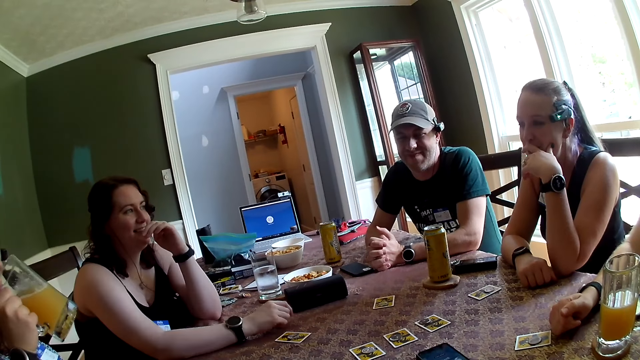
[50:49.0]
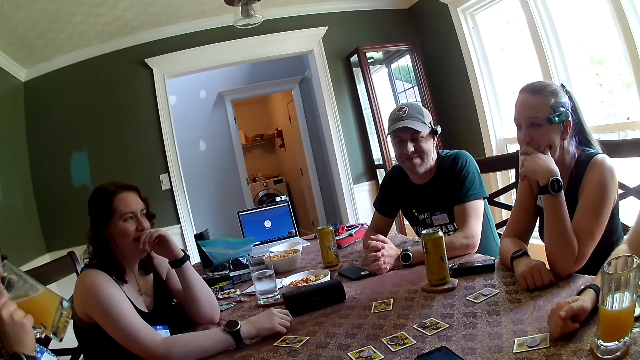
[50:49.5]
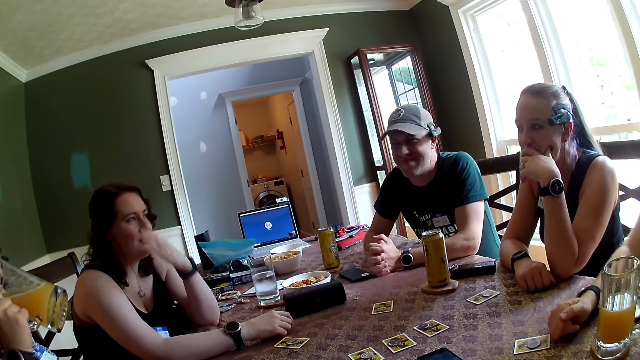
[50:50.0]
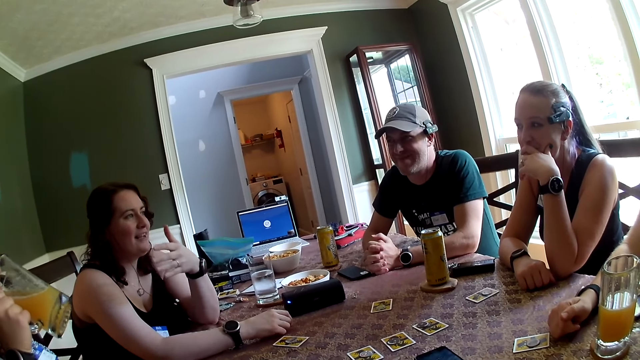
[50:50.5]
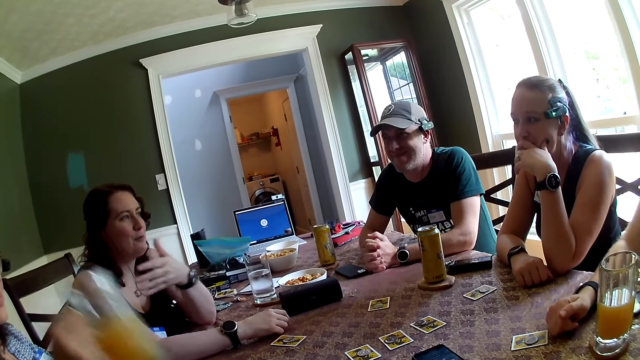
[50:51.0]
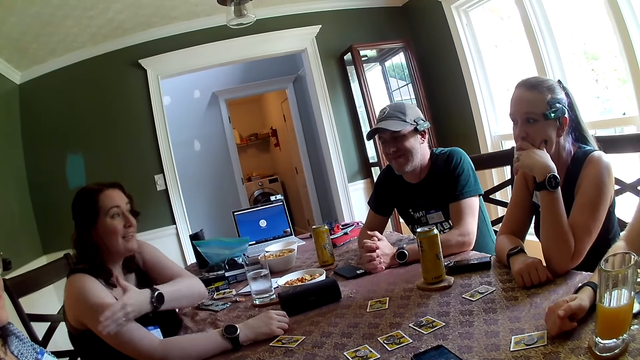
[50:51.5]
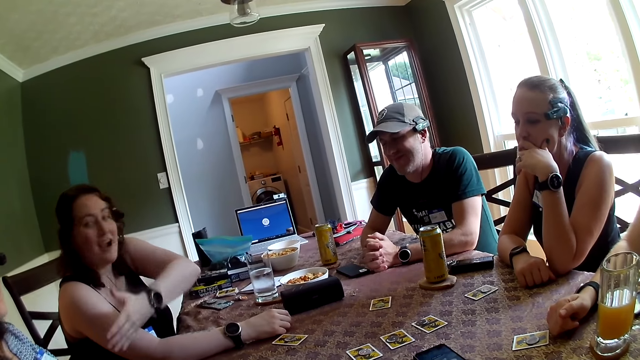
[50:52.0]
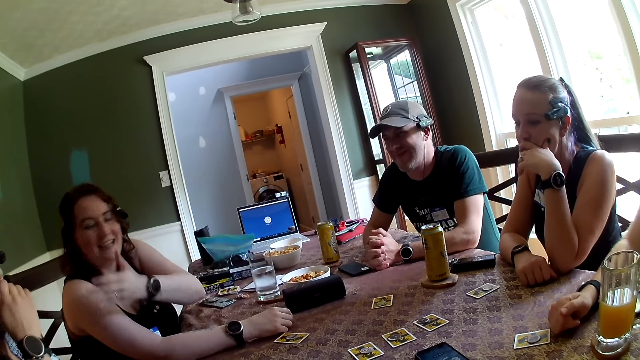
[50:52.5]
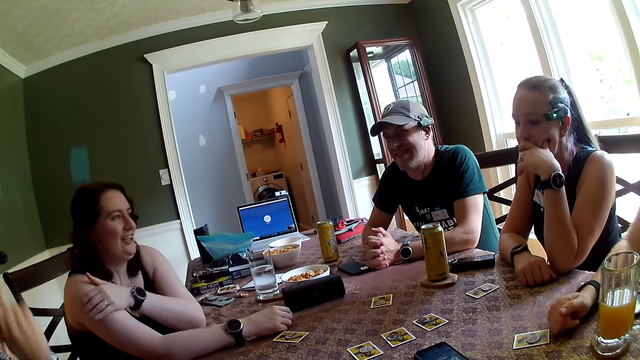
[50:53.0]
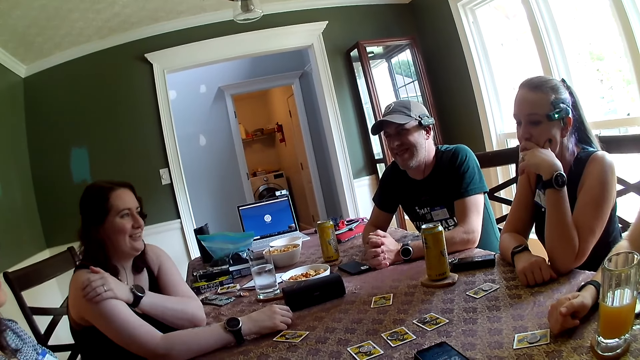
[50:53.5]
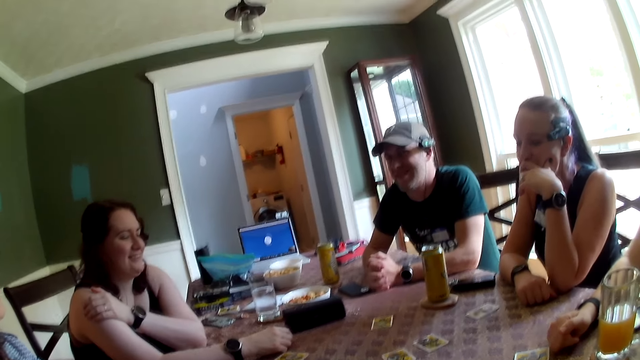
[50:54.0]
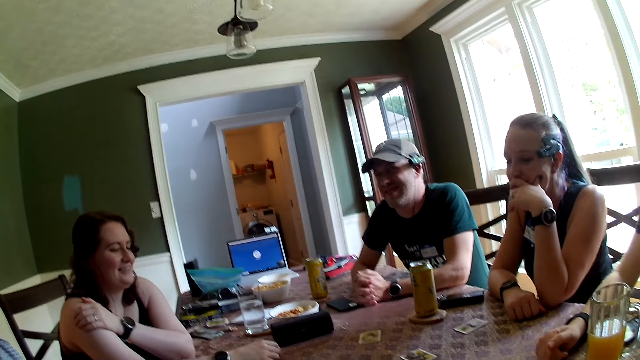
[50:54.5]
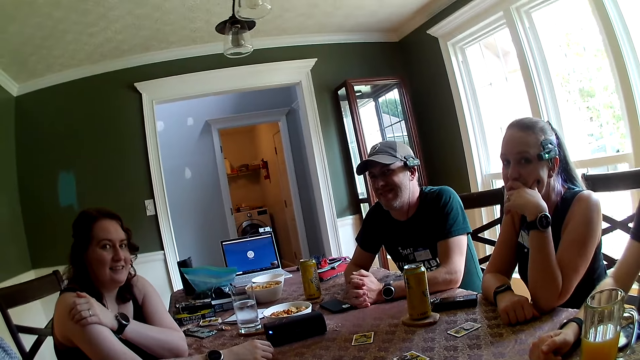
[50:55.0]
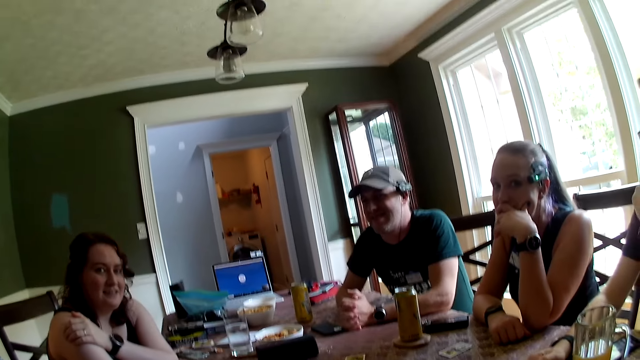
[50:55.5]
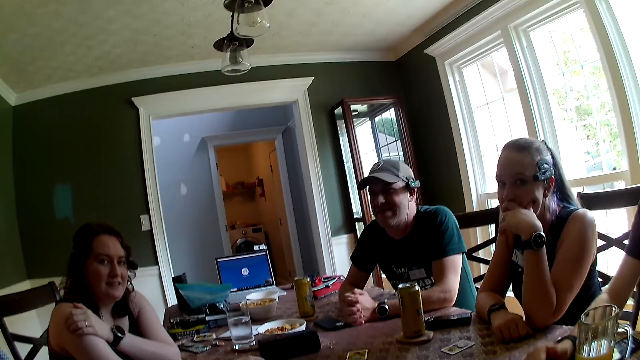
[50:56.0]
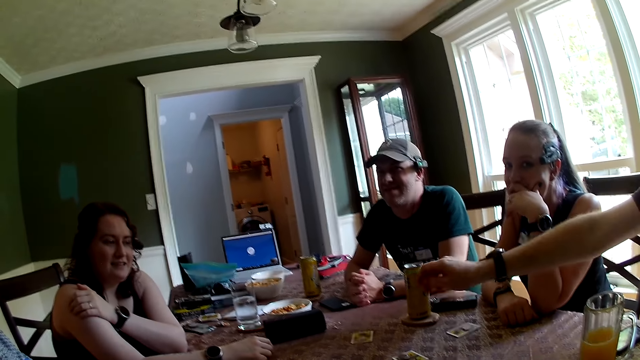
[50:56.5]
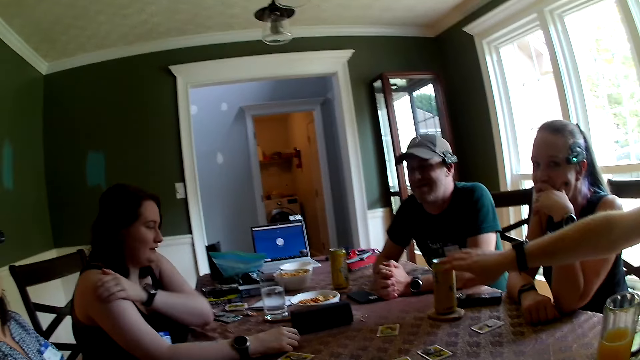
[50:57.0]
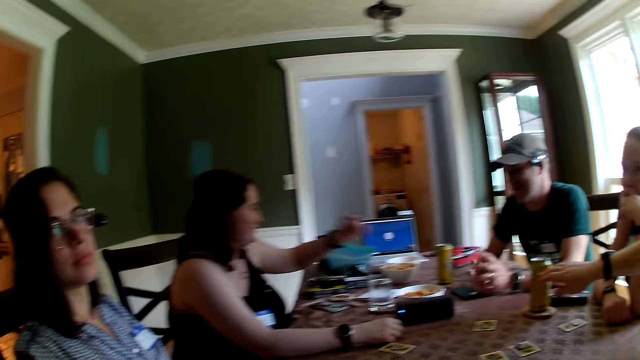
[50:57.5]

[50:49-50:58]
A woman drinks from the glass cup in her right hand. Another woman converses with the group of people in the dining area. The first woman places the glass cup in her right hand on the dining table and touches her face with her right hand. The other woman places her right hand on a game card on the dining table.

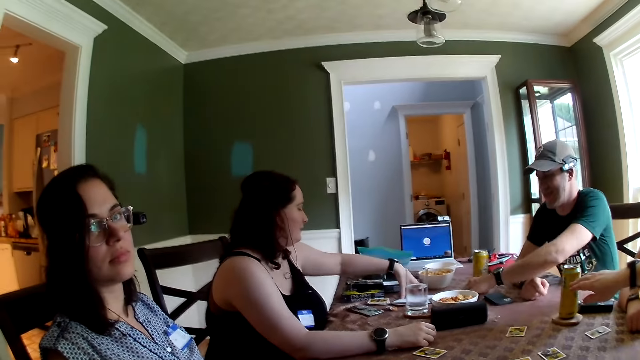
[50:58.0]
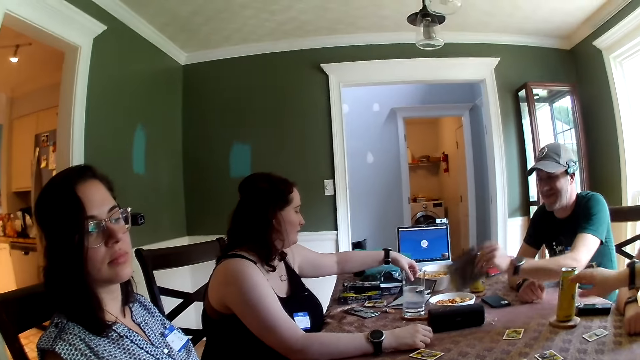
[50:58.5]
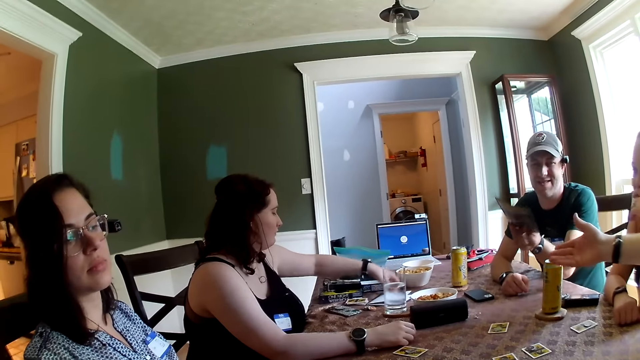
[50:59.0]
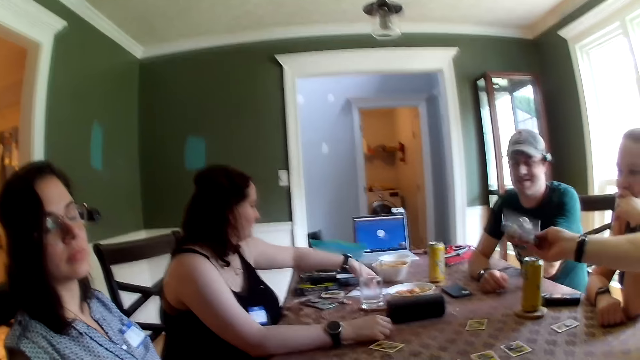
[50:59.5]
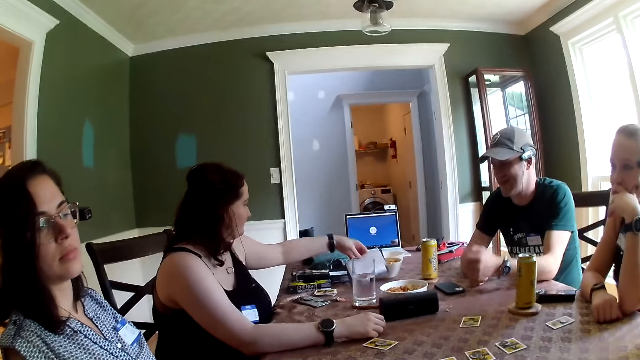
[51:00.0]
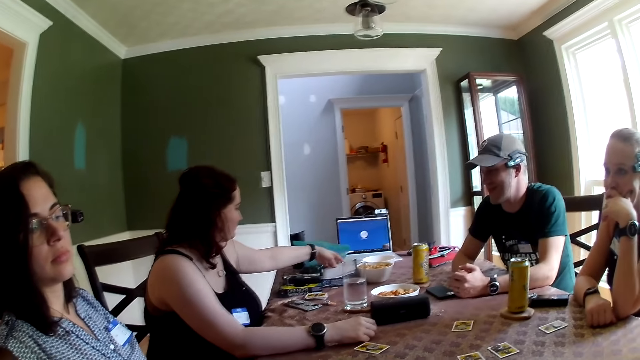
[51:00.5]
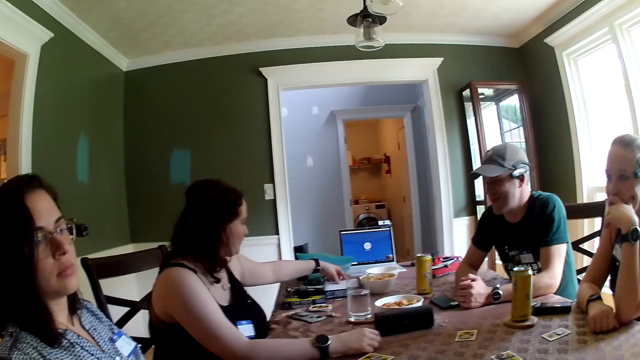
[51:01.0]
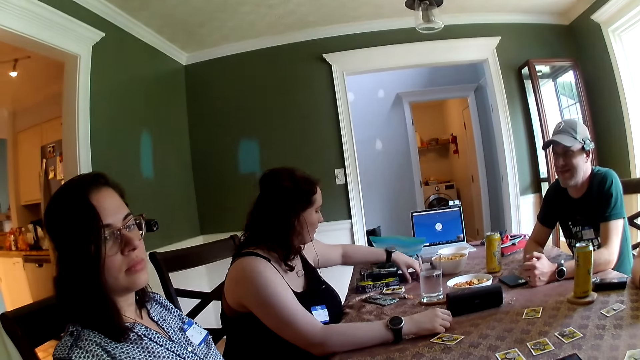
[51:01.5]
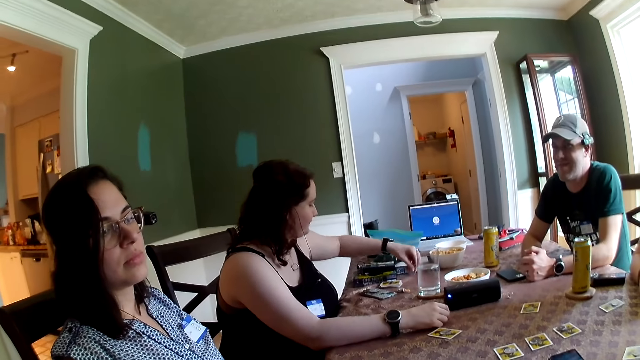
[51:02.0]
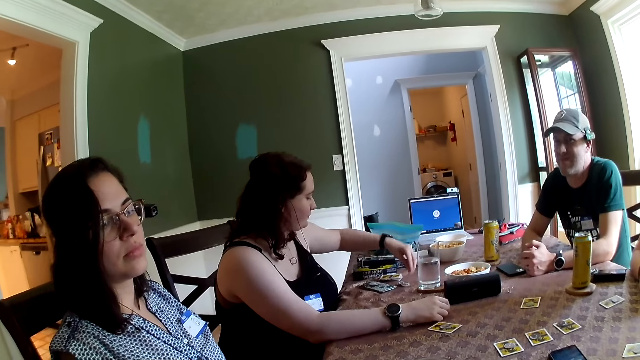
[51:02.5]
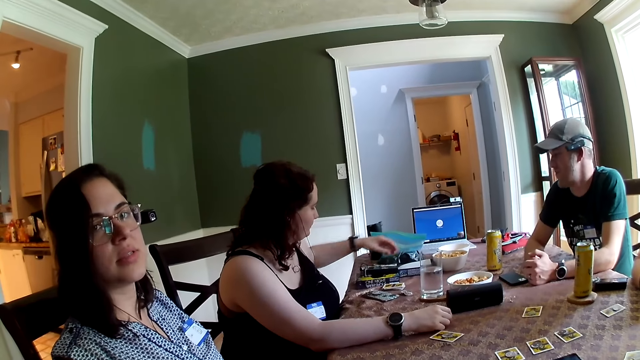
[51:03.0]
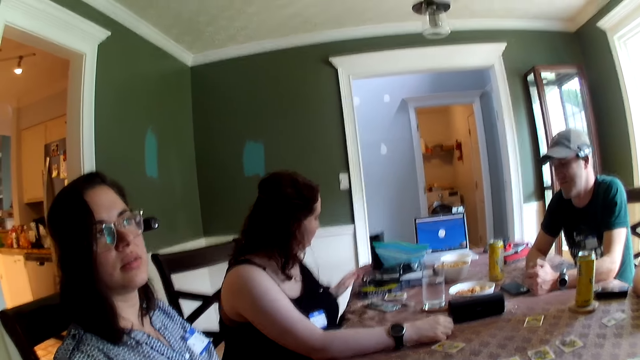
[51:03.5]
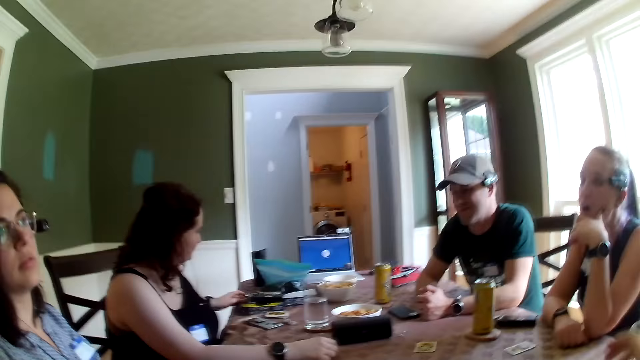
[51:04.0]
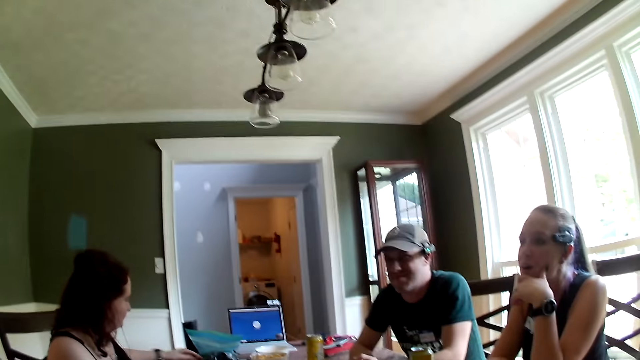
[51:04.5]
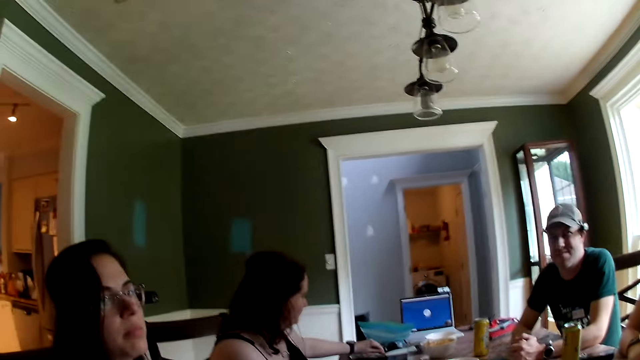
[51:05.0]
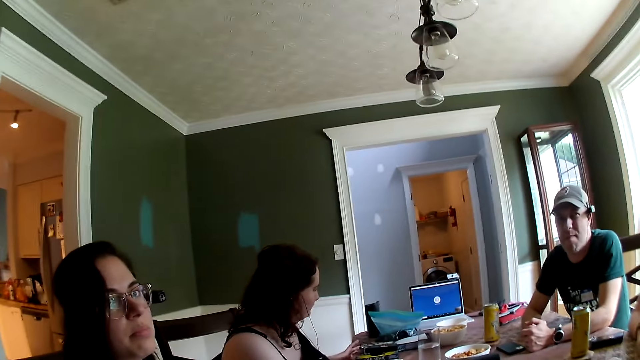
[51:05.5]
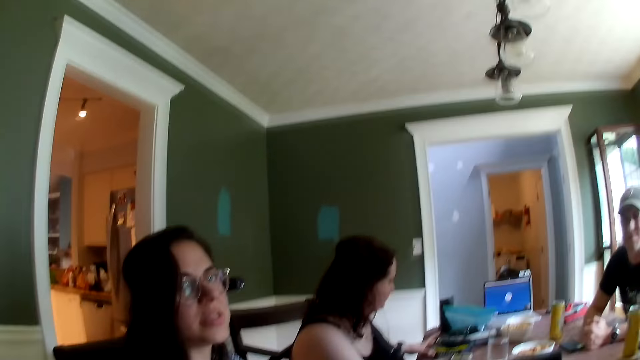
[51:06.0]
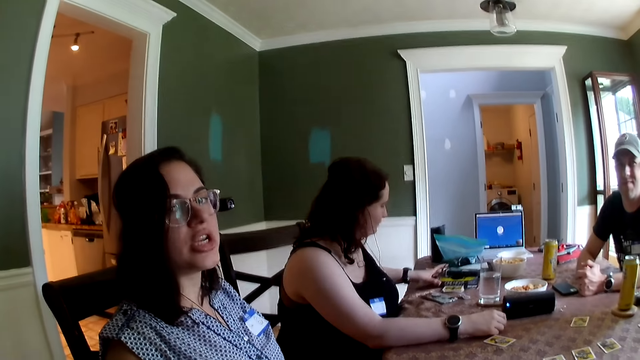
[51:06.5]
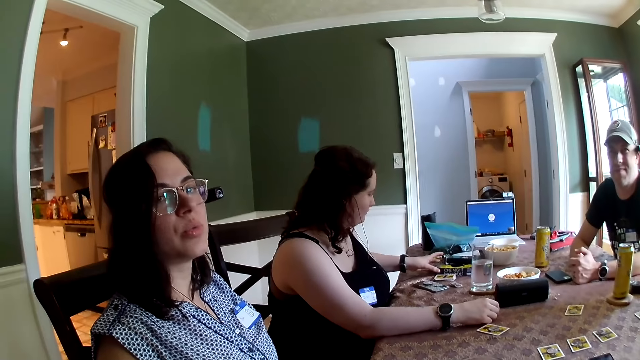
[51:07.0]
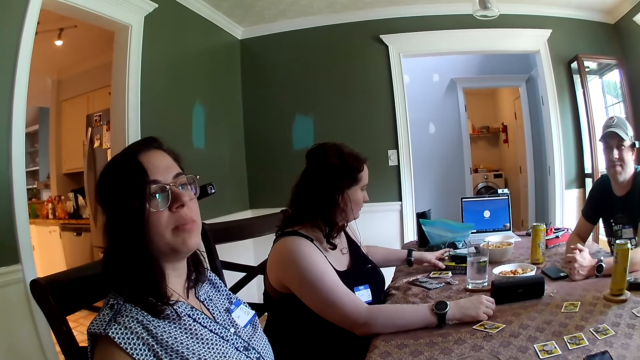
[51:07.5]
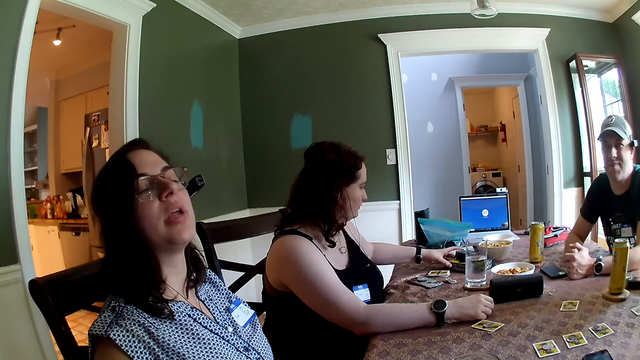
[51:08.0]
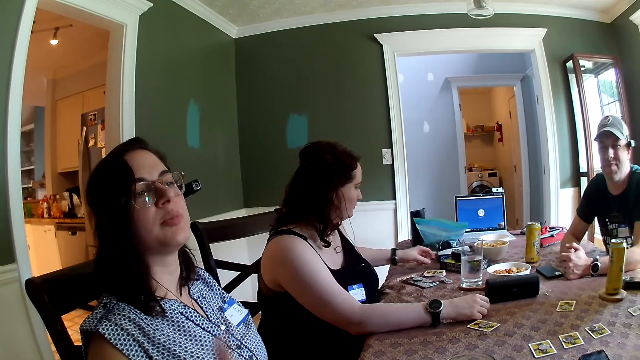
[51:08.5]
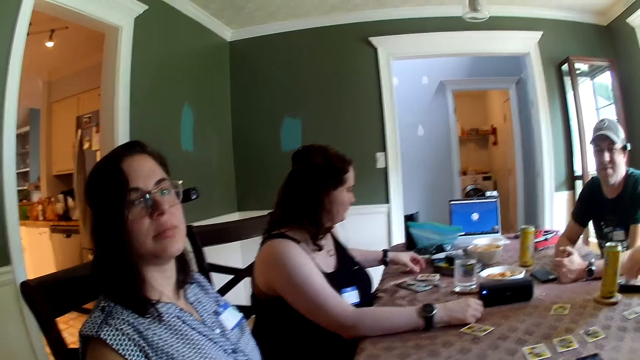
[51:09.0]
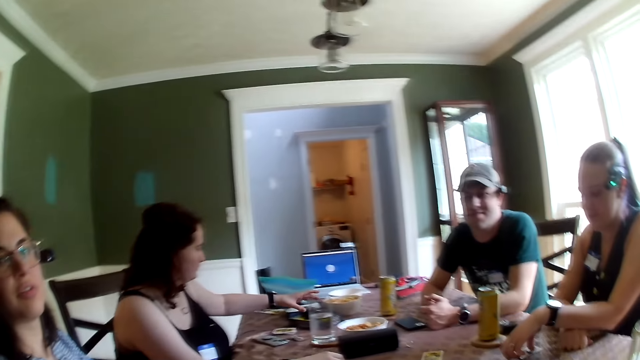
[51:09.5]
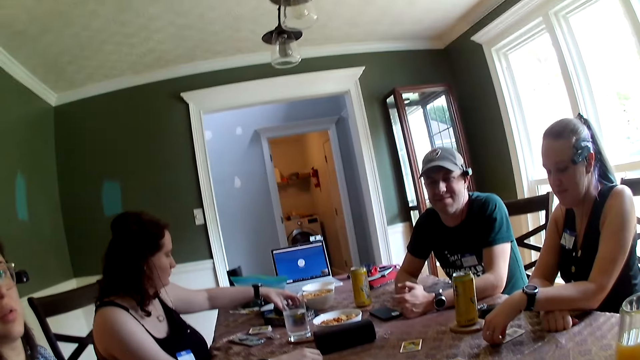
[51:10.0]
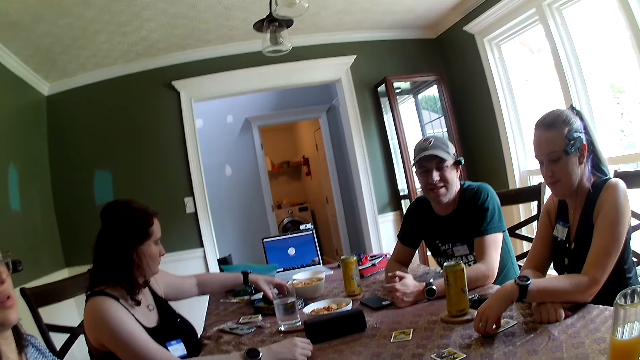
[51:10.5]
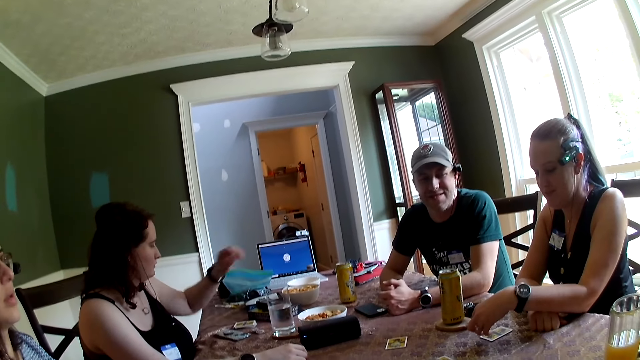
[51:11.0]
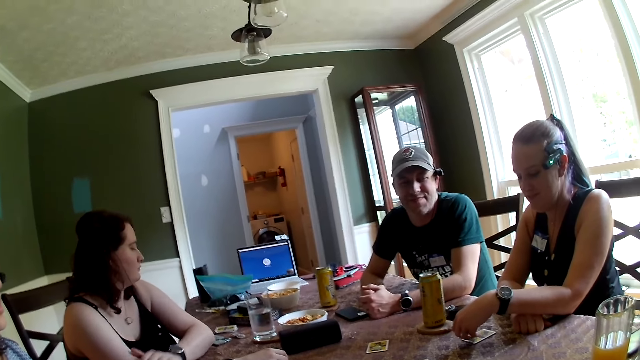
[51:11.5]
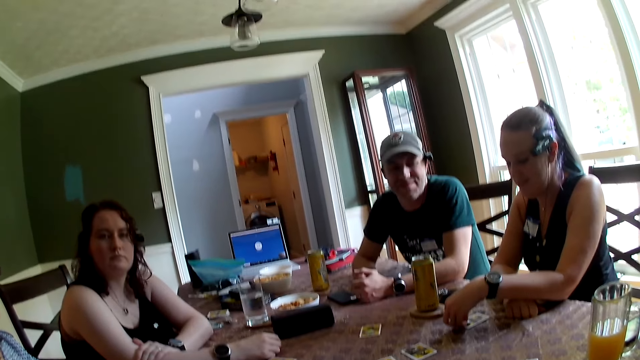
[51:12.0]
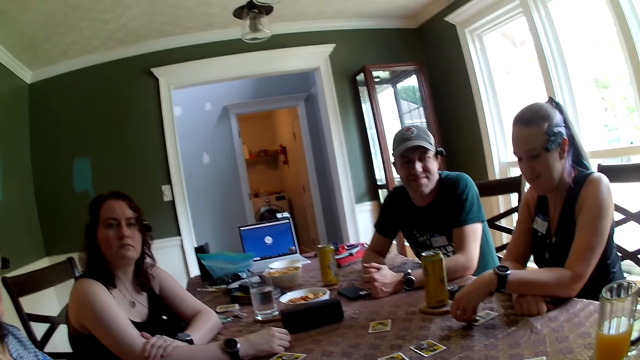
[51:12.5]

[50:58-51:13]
A man picks up the flier from the dining table with his left hand. The man passes the flier in his left hand to another man. The other man collects the flier from the first man with his right hand. A woman picks up a game chip from the dining table with her left hand. The woman places the game chip on the dining table with her left hand. The camera wearer converses with the group of people in the dining area. The woman moves a game pack on the dining table with her left hand. Another woman converses with the group of people in the dining area.
